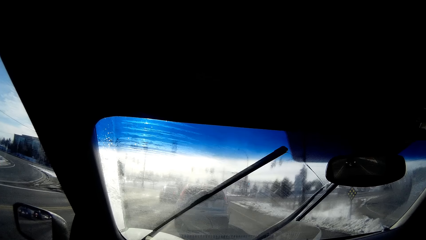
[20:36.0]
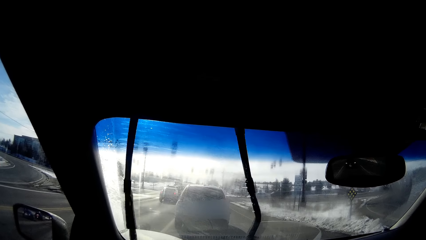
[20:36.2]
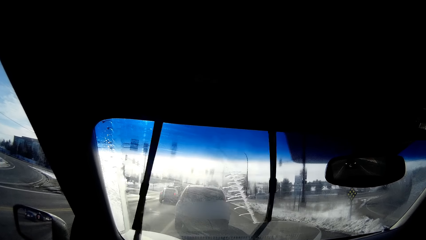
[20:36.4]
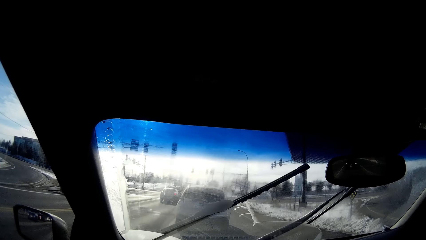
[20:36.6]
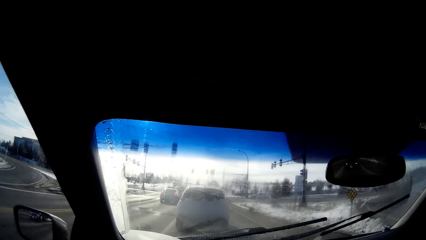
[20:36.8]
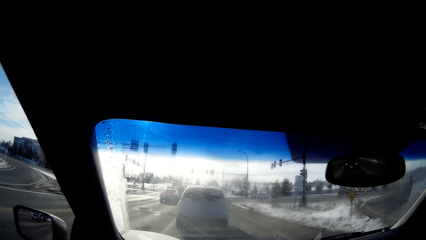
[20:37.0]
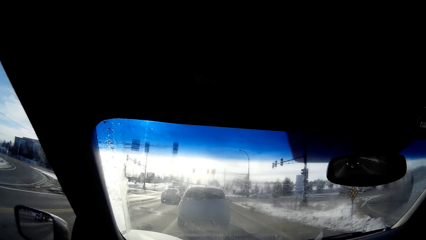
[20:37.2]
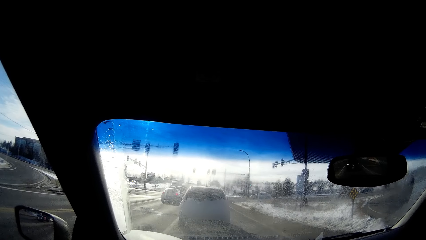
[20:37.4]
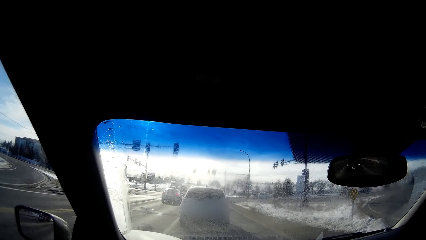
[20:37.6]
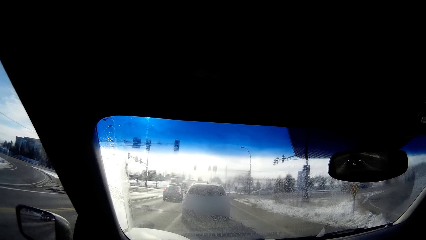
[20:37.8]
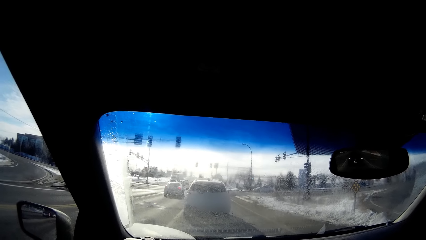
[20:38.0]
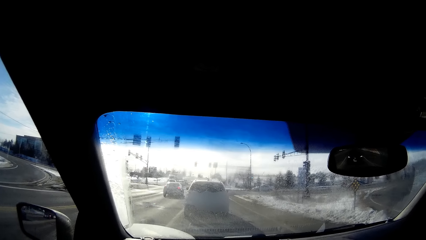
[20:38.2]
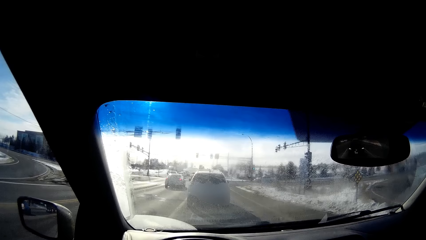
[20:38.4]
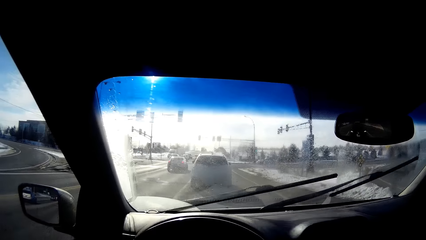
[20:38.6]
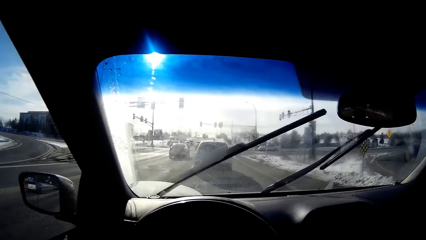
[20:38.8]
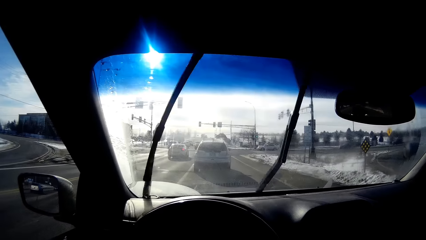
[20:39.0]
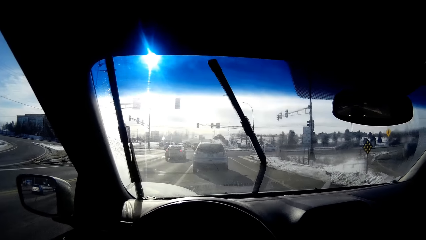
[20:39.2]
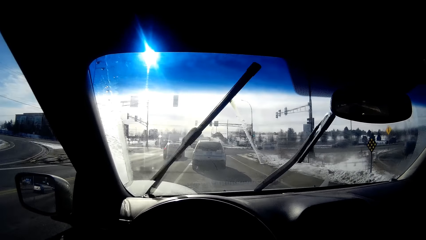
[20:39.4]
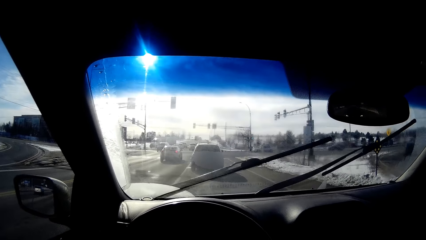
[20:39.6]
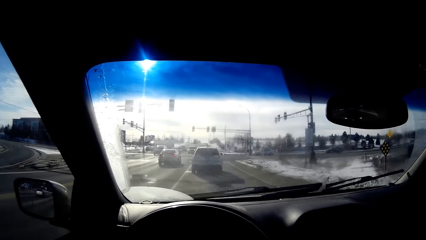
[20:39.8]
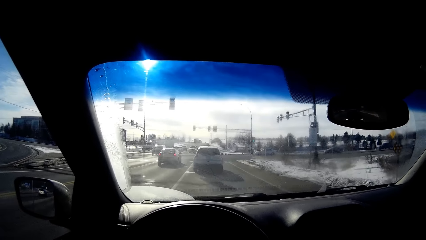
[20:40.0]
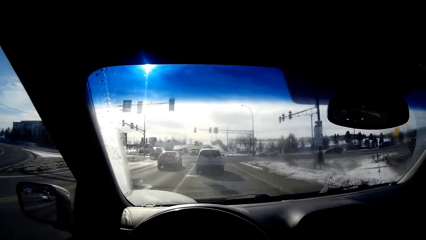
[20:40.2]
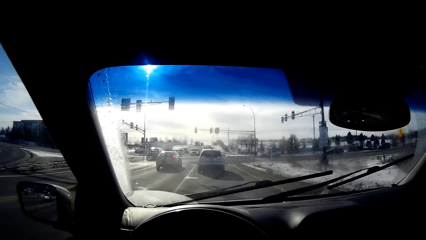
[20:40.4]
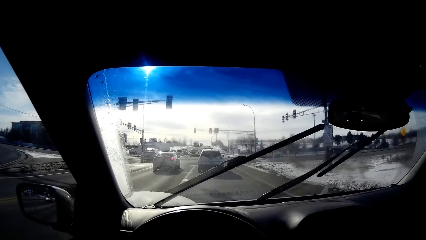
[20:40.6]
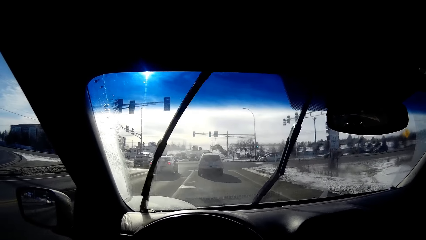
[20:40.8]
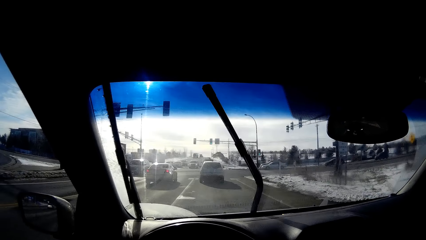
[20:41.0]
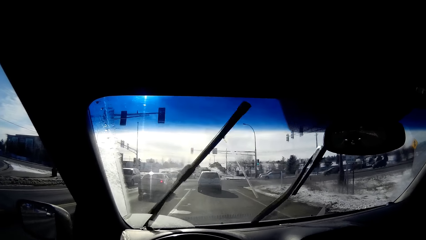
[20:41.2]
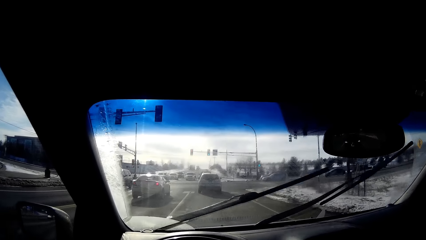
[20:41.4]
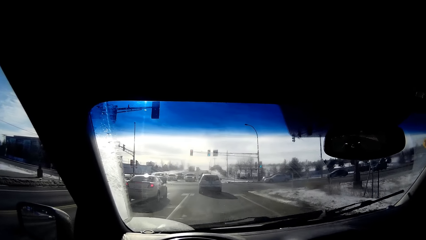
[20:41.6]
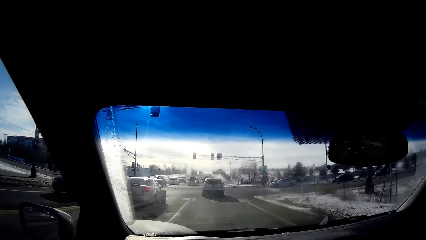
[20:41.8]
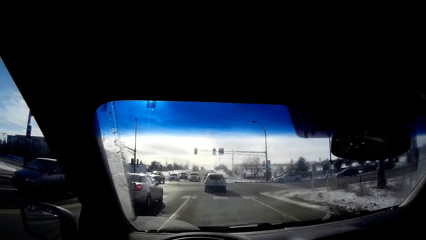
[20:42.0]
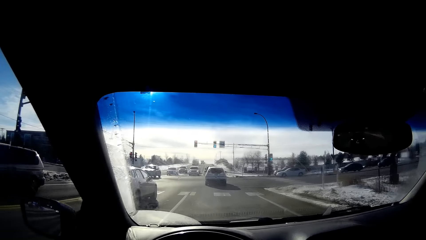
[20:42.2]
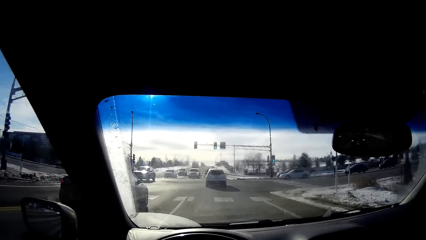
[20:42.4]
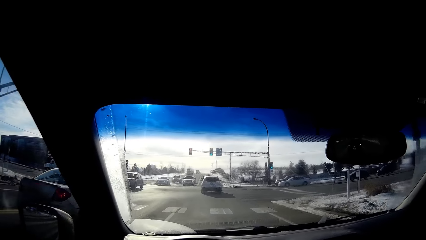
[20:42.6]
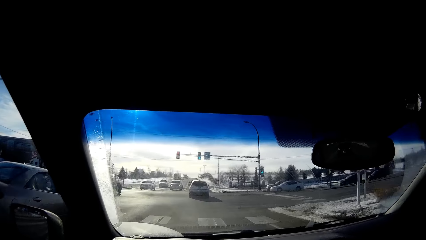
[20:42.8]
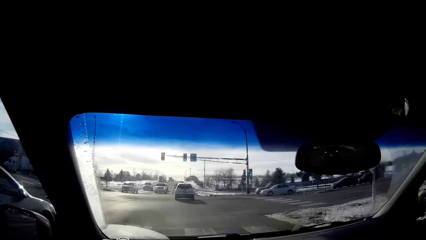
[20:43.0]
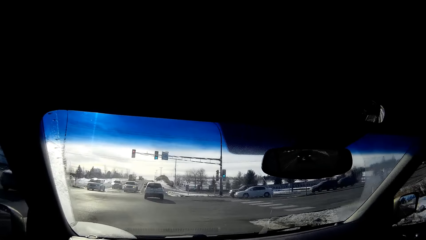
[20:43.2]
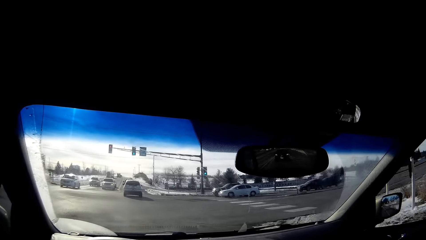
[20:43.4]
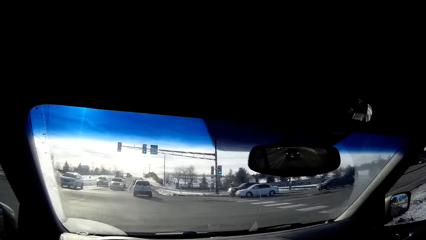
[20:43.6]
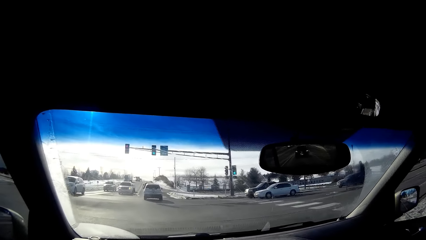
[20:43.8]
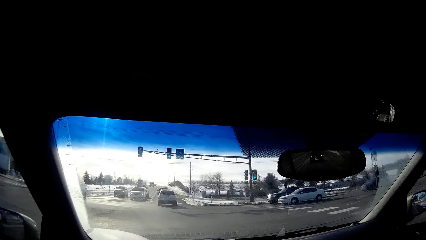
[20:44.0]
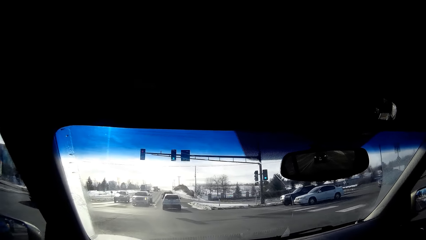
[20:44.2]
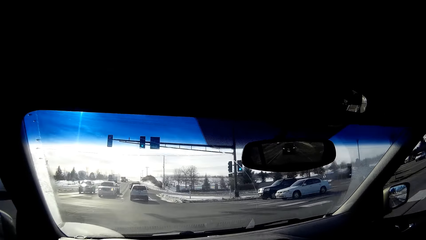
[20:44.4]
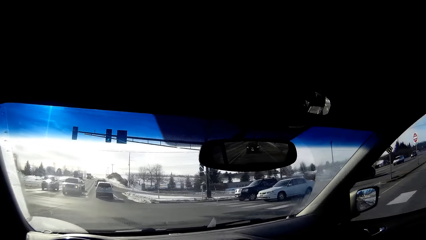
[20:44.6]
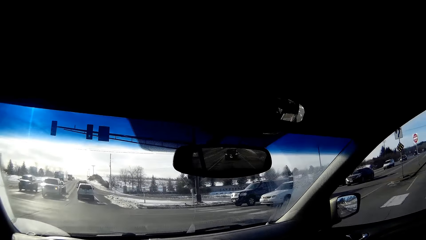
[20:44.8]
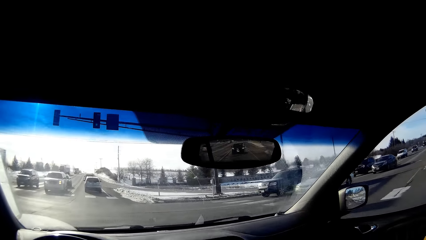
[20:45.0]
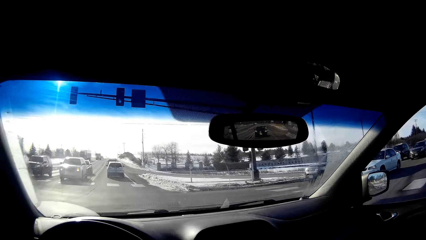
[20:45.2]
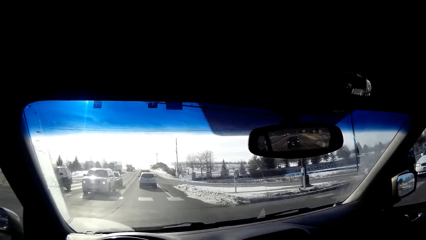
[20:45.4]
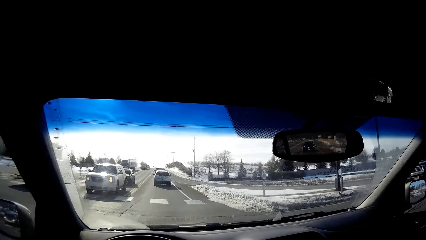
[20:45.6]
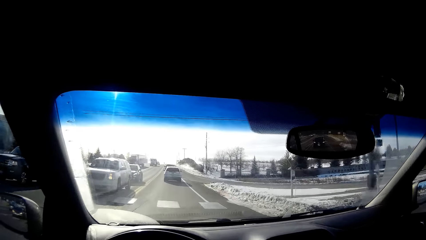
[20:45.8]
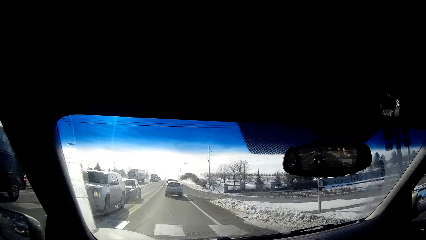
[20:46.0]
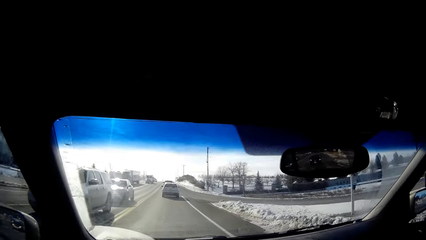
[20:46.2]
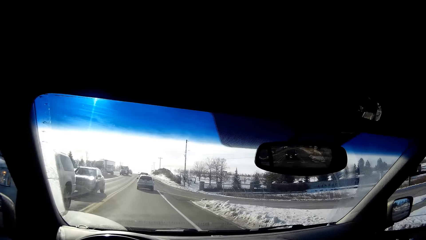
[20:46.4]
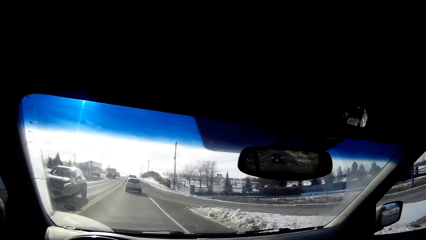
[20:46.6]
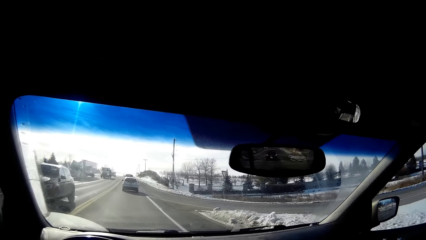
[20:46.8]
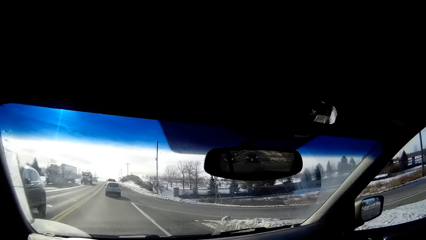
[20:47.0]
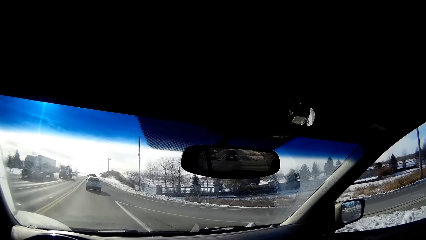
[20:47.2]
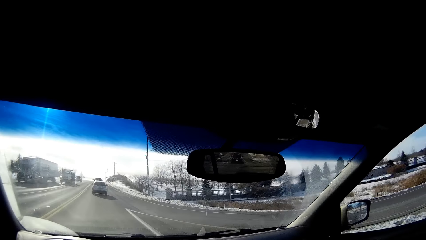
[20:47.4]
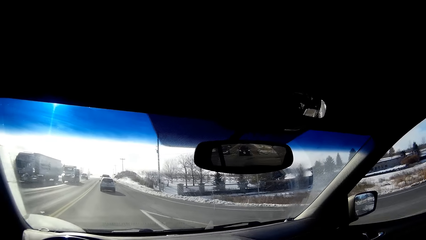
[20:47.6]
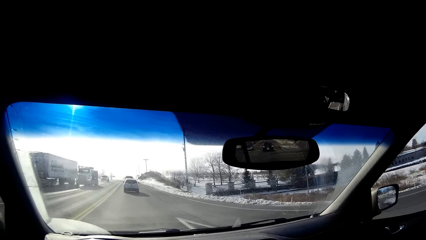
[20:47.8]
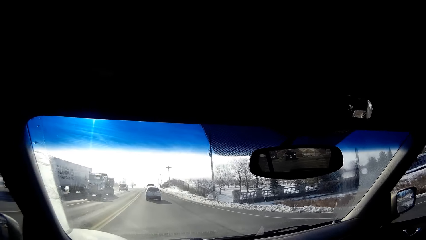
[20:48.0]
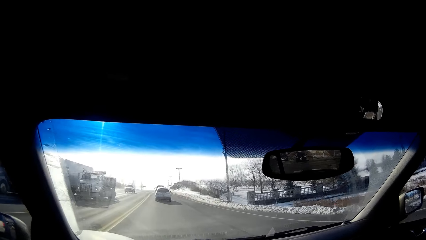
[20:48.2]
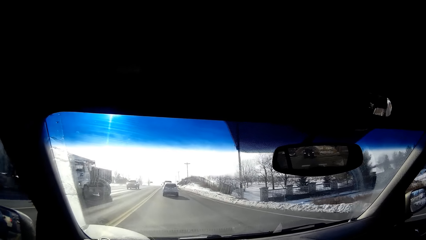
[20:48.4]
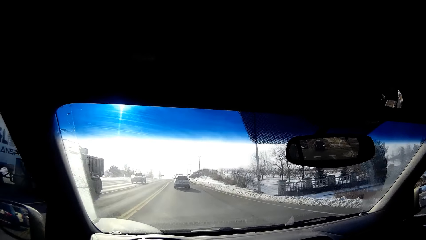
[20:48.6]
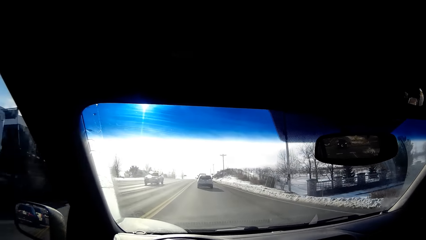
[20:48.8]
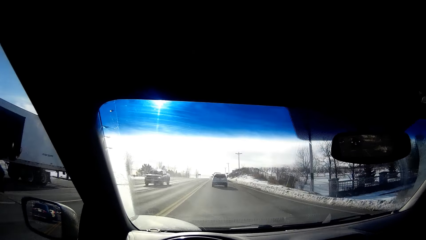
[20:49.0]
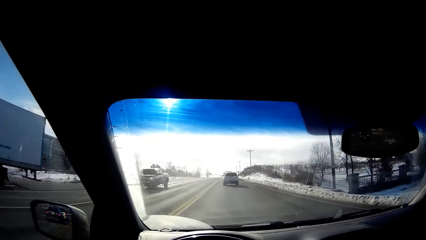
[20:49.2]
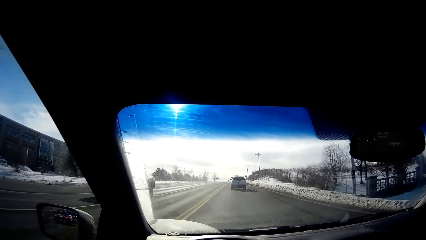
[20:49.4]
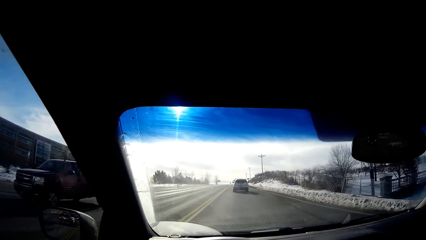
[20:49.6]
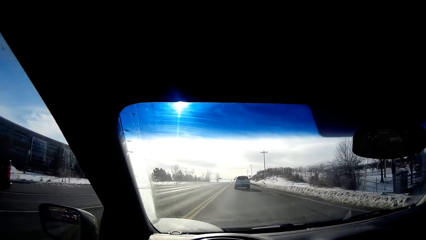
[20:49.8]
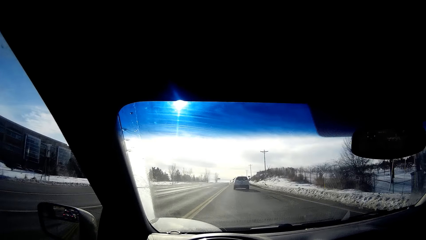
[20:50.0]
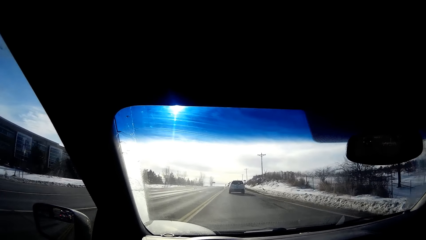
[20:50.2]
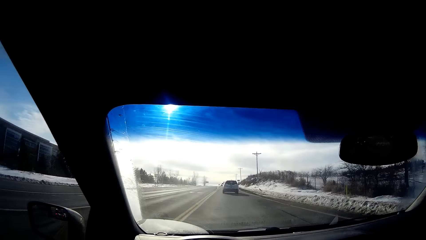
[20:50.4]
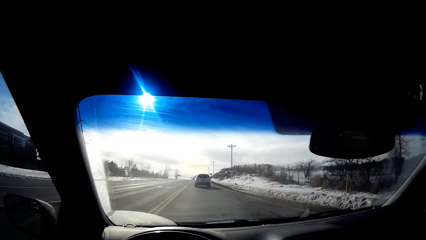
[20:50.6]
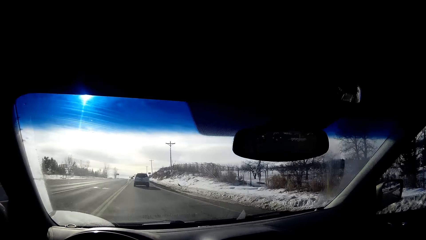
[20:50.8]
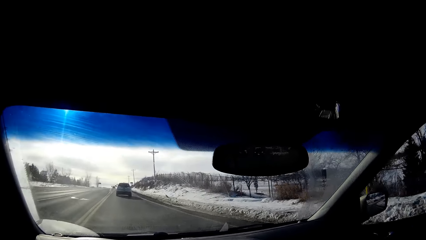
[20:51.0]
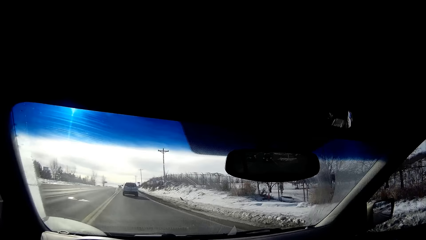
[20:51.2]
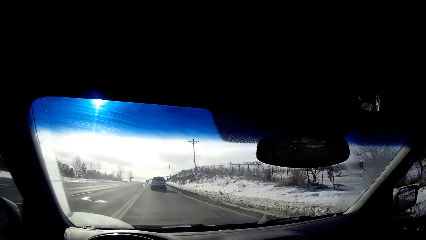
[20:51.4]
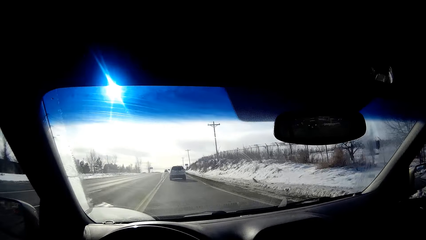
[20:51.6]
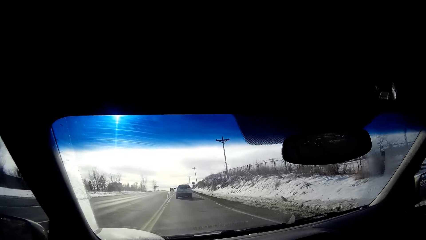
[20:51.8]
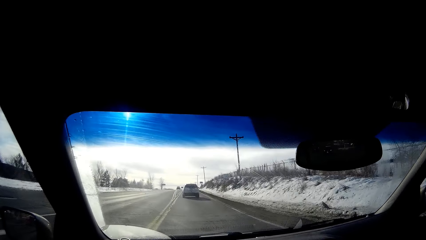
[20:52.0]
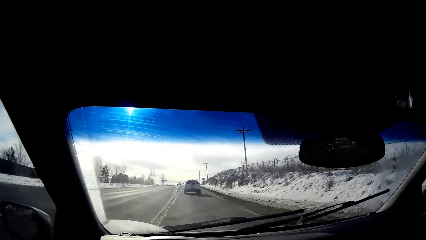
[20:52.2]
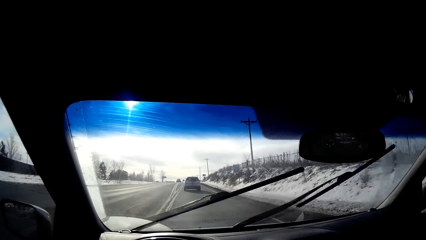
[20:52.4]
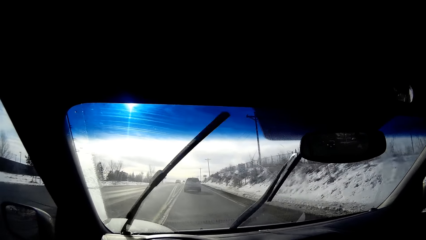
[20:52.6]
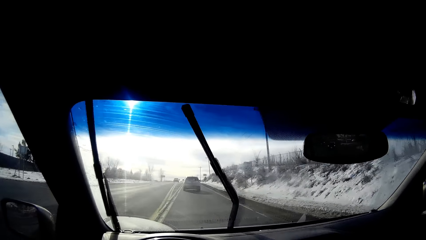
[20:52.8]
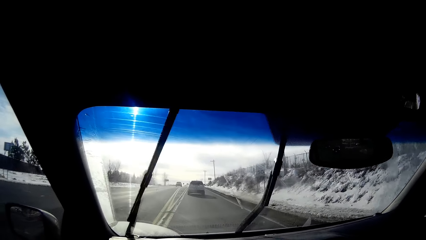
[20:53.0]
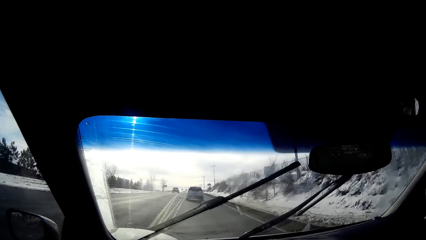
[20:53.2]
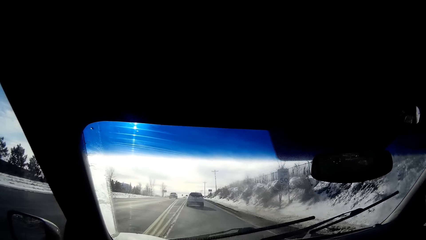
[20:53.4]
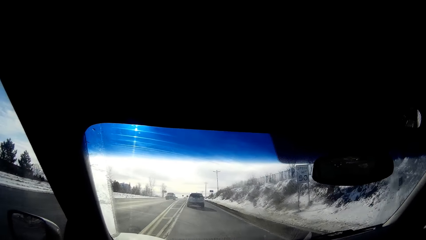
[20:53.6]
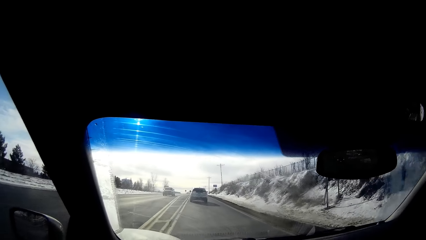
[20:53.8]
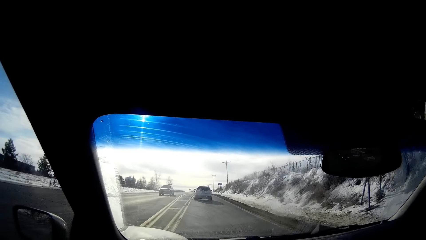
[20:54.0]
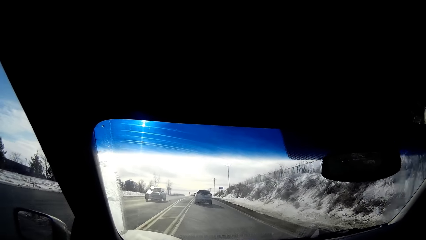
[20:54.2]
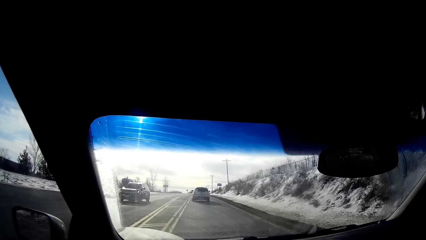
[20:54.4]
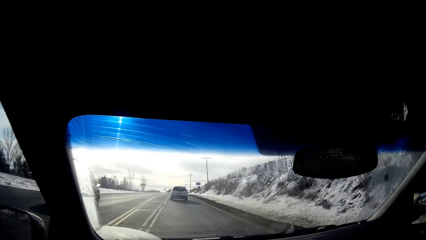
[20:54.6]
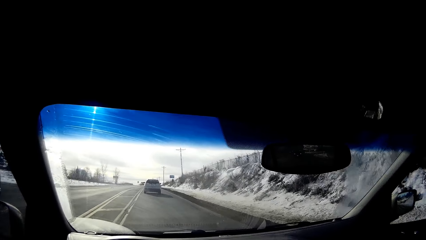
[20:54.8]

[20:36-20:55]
The camera wearer wipes the windscreen. They drive the car along the tarmac road. They wipe the windscreen.
